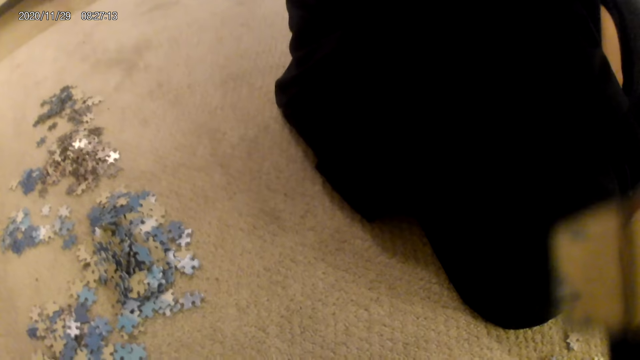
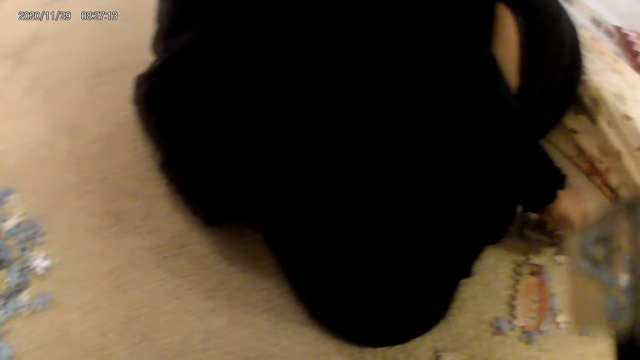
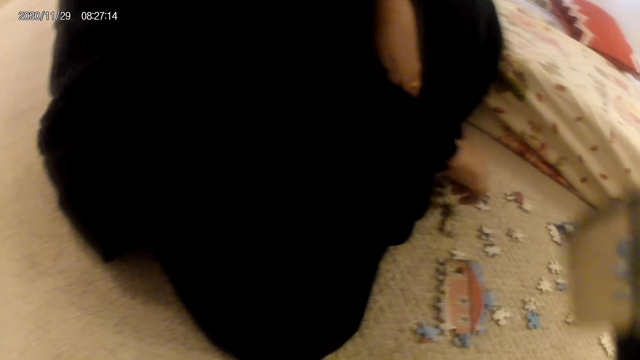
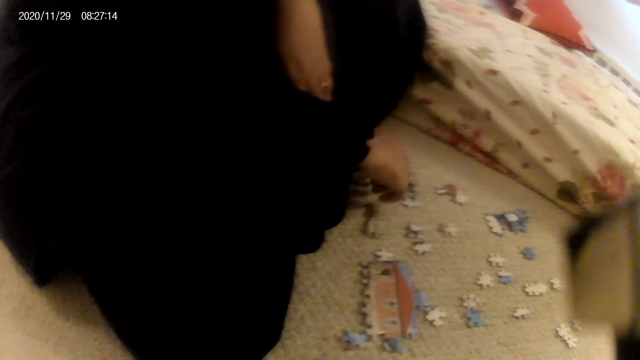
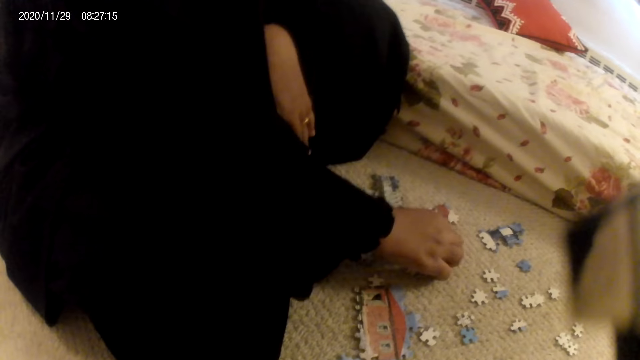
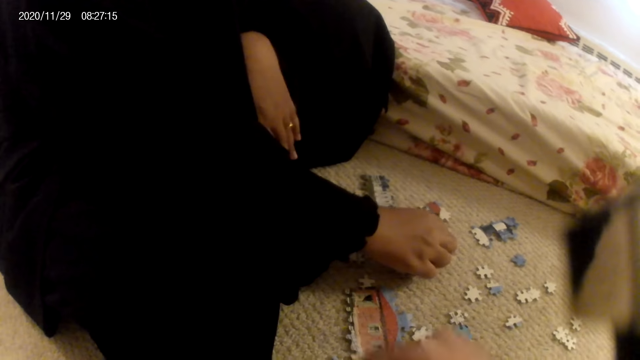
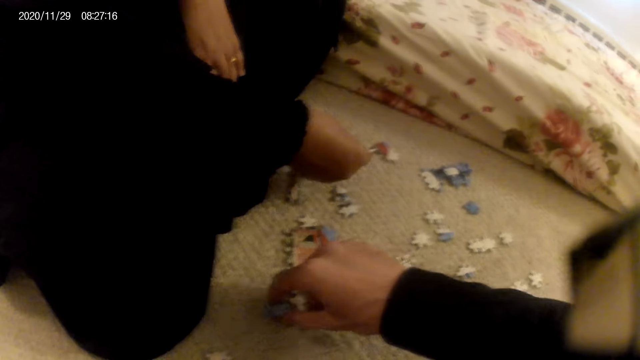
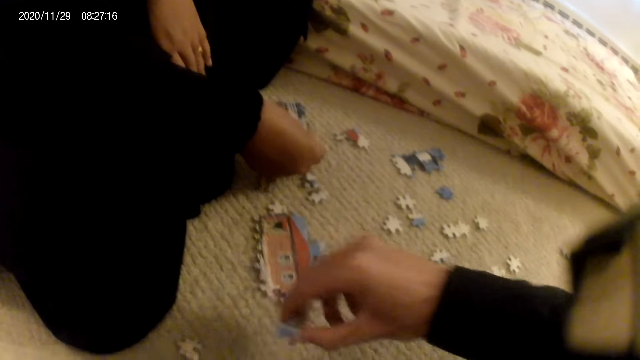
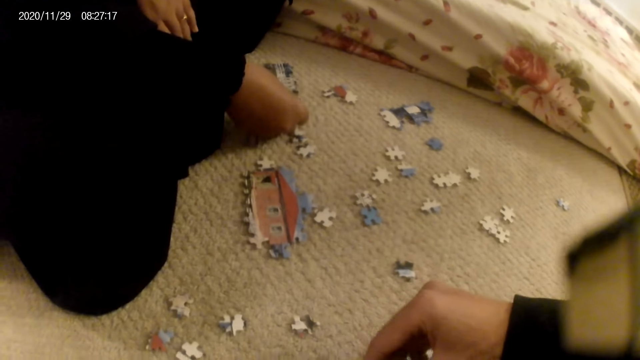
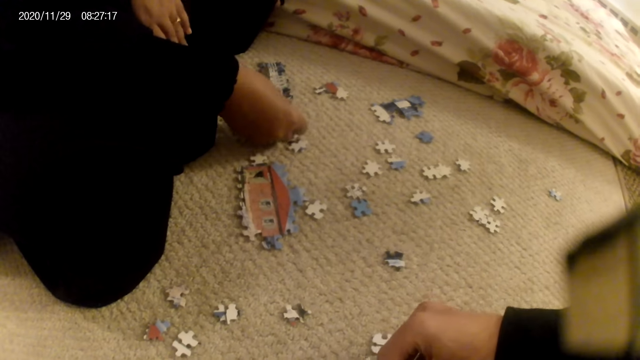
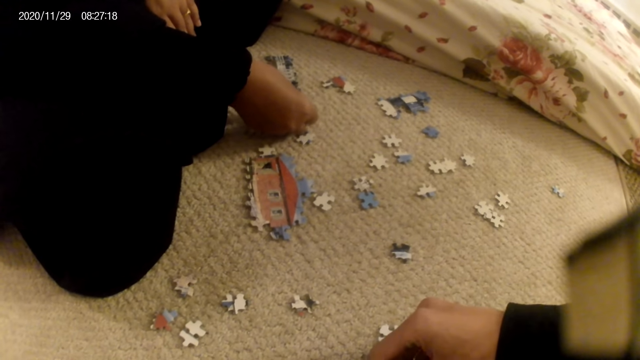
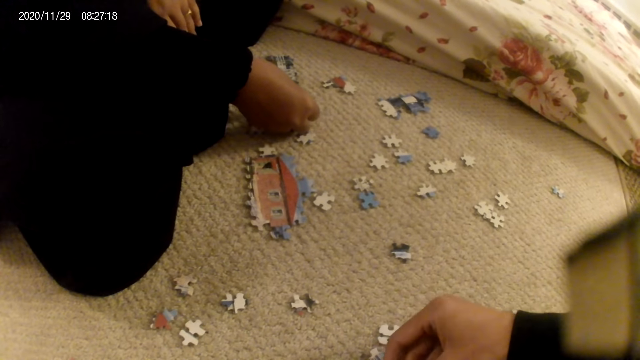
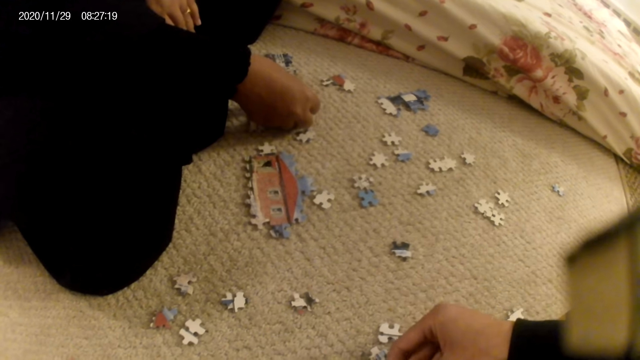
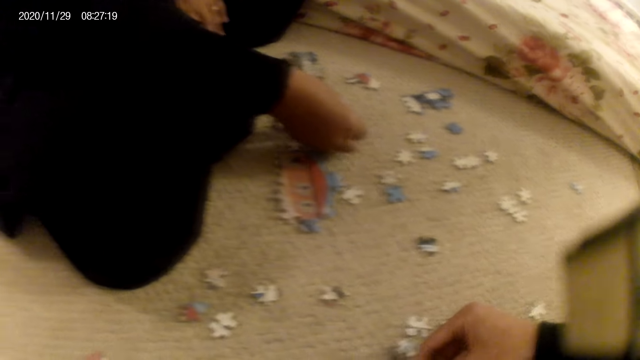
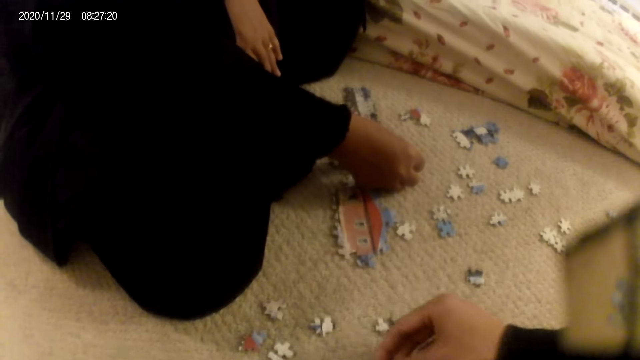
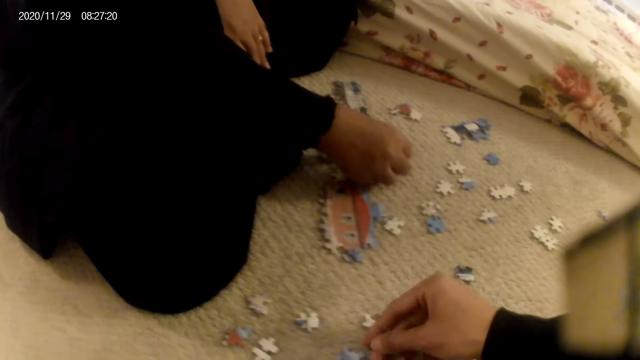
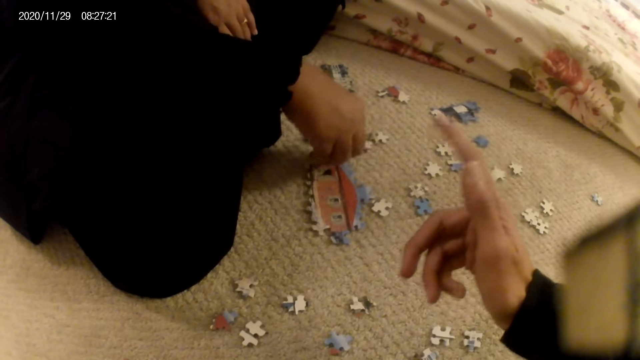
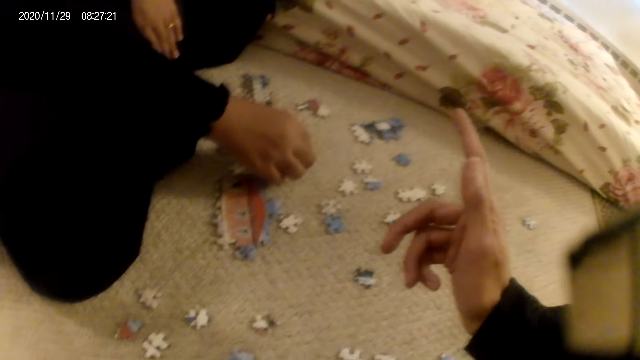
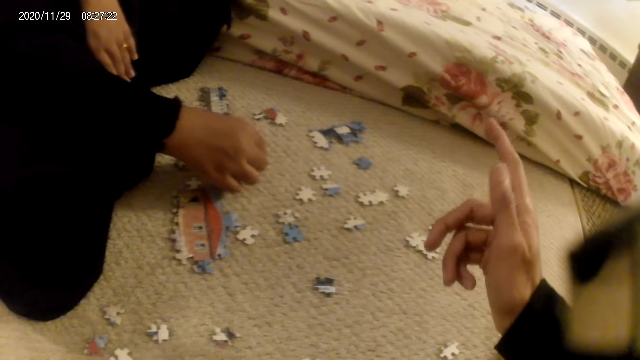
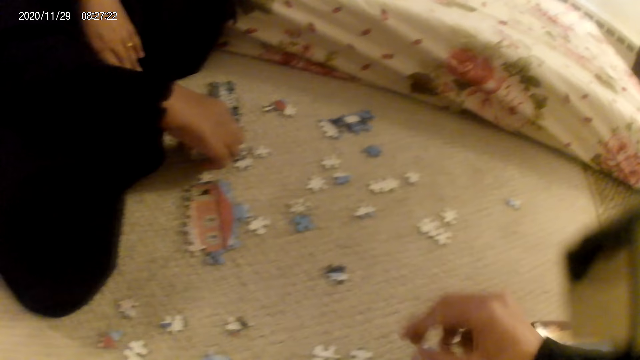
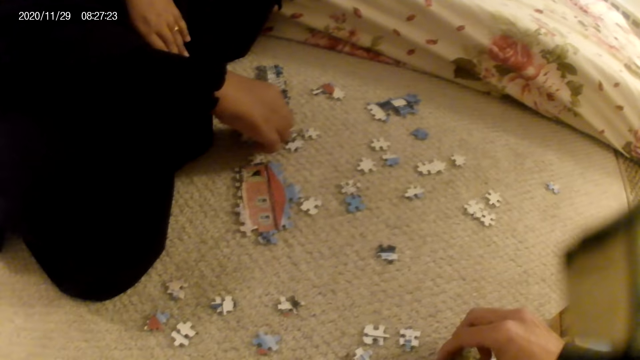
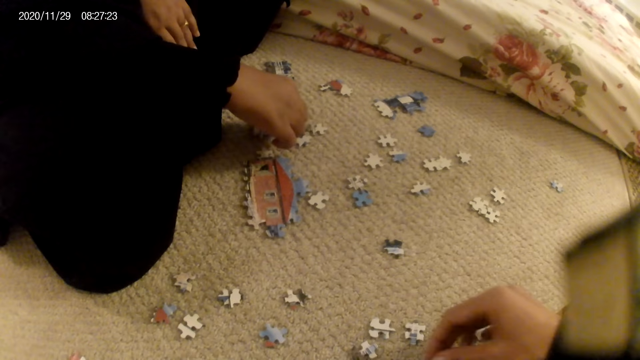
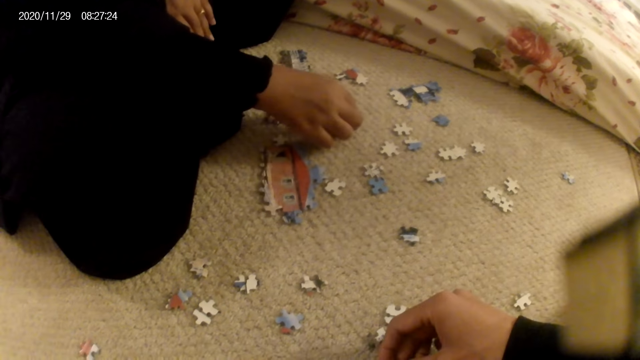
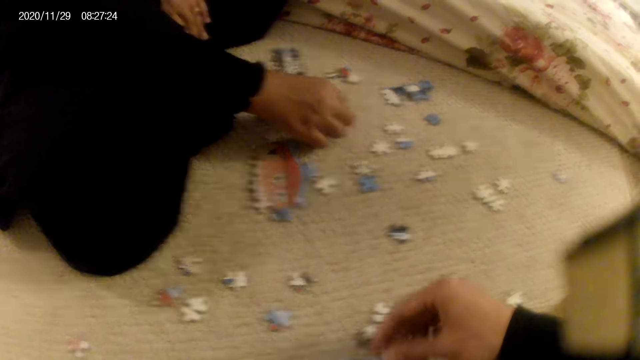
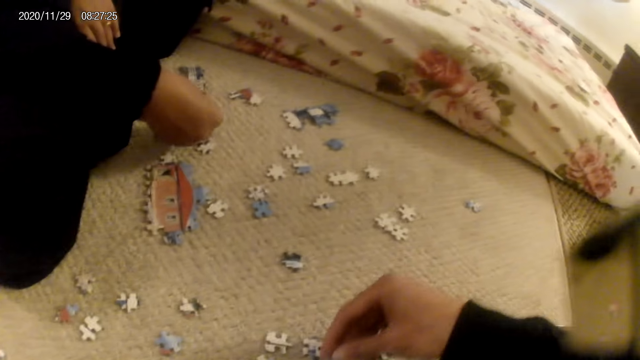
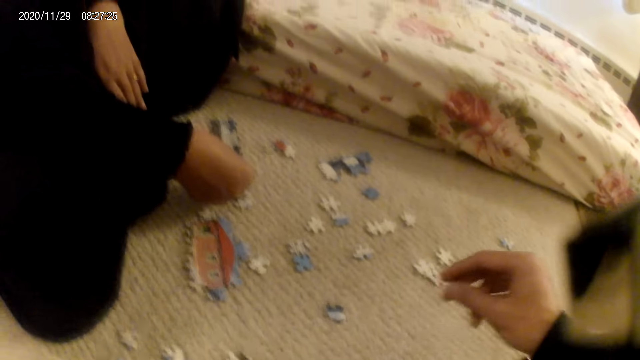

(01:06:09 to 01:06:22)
A lady picks the puzzle piece. The camera wearer picks the puzzle piece. The lady fits the puzzle piece in the puzzle structure. The camera wearer fits the puzzle piece in the puzzle structure. The lady places the puzzle piece on the floor. The camera wearer places the puzzle piece on the floor. They point at the lady. The lady touches the puzzle piece. The lady lifts the puzzle piece. The camera wearer picks the puzzle piece. The lady drops the puzzle piece. The lady picks the puzzle piece. The camera wearer fits the puzzle piece in the puzzle structure. They place the puzzle piece on the floor. The lady stares at the puzzle piece.
